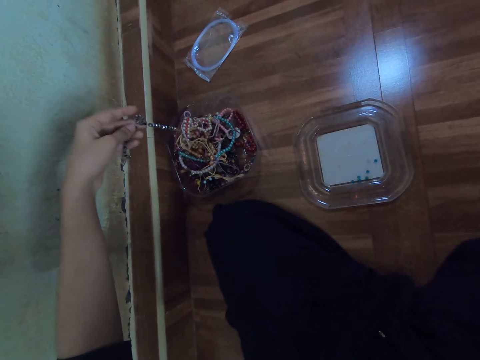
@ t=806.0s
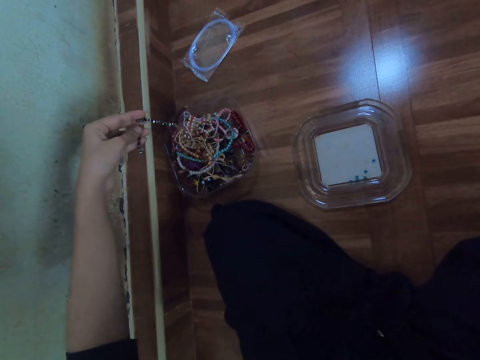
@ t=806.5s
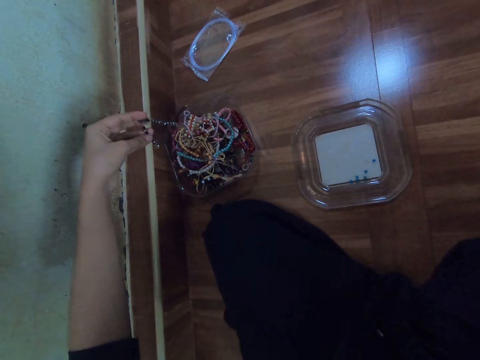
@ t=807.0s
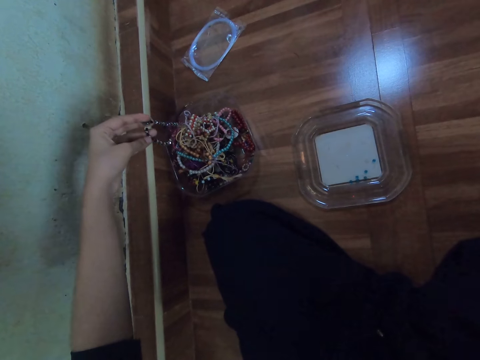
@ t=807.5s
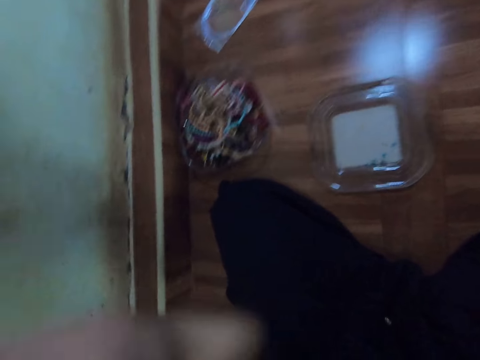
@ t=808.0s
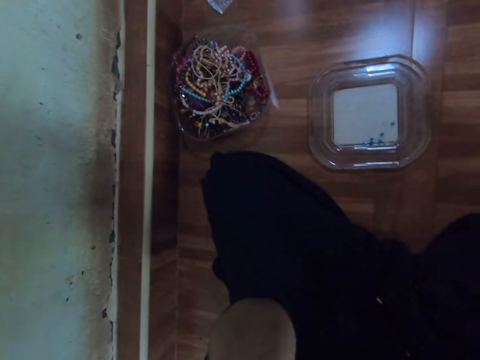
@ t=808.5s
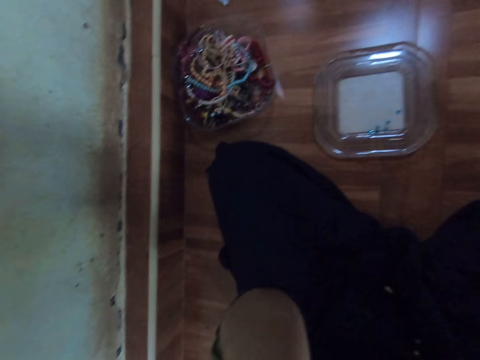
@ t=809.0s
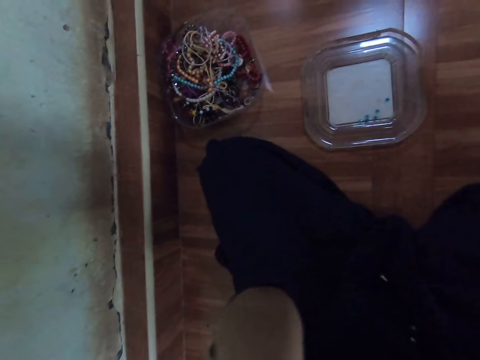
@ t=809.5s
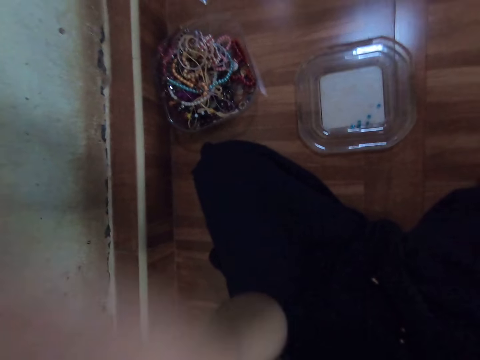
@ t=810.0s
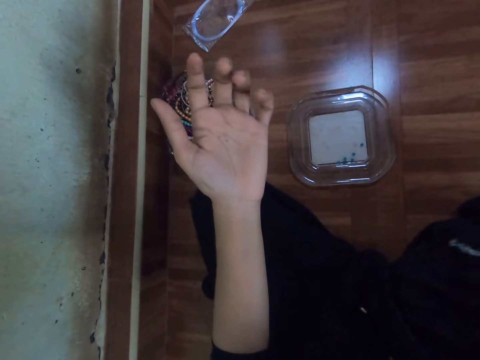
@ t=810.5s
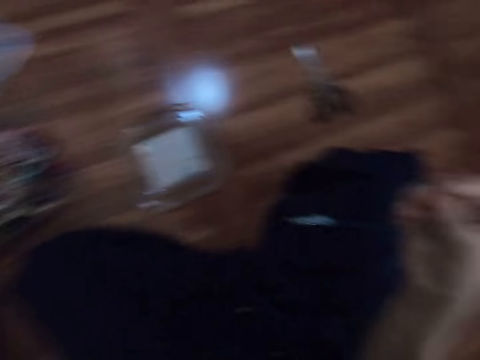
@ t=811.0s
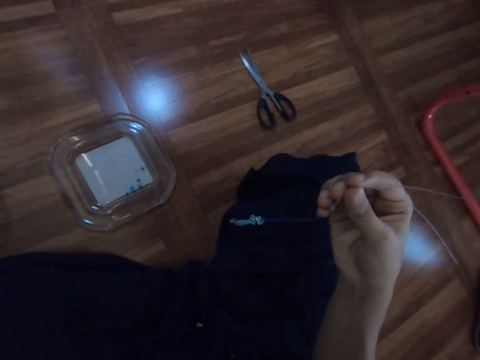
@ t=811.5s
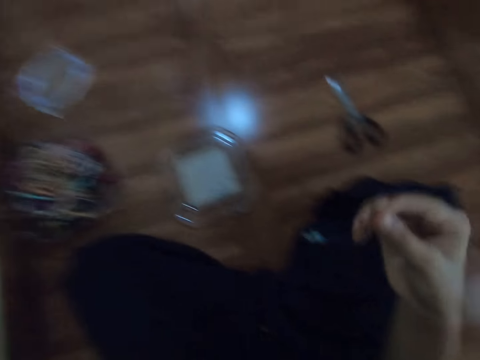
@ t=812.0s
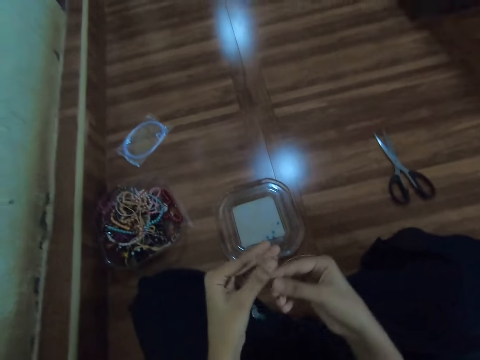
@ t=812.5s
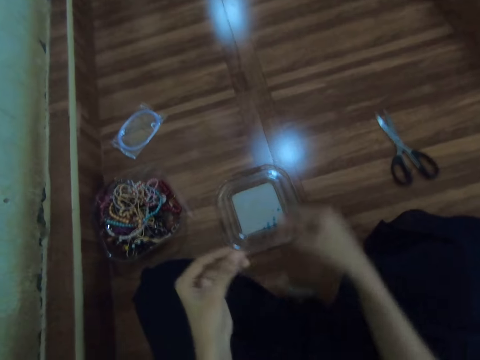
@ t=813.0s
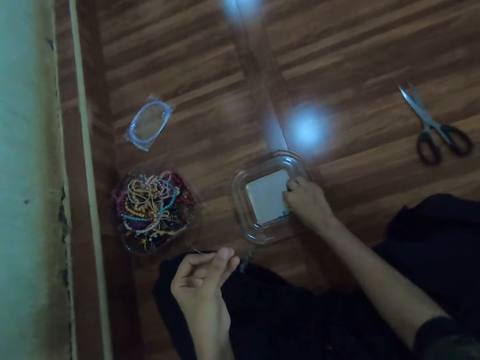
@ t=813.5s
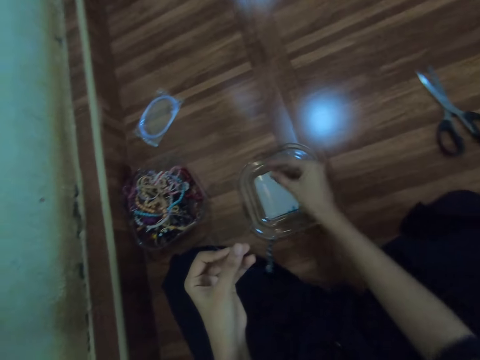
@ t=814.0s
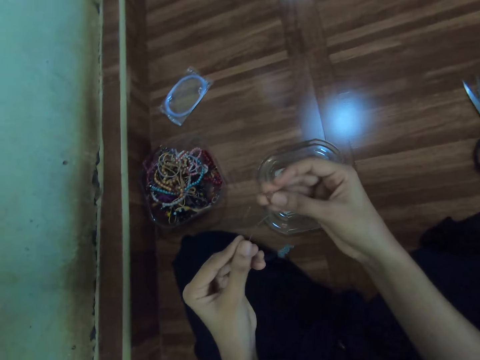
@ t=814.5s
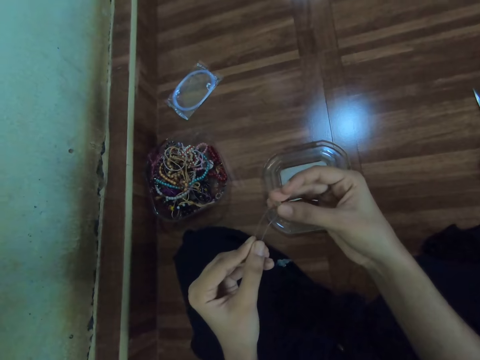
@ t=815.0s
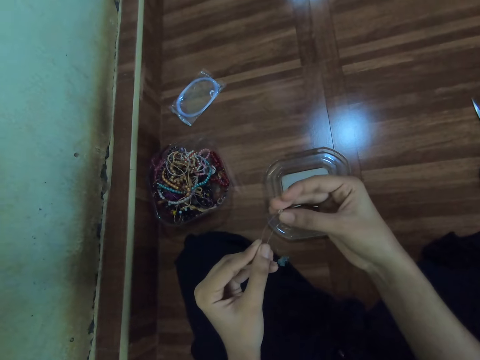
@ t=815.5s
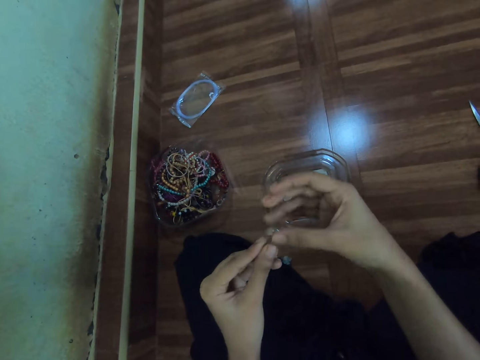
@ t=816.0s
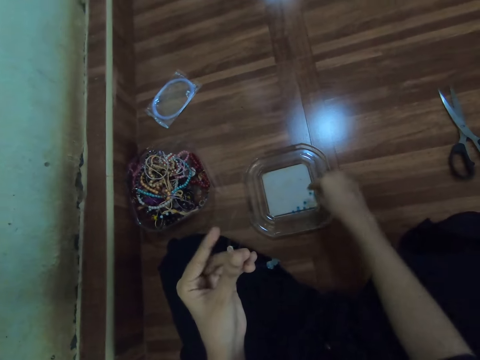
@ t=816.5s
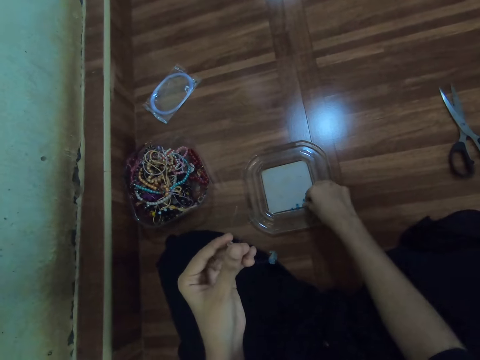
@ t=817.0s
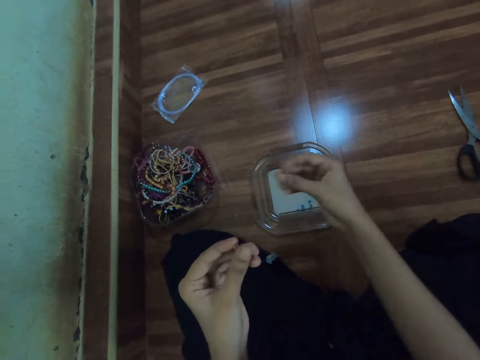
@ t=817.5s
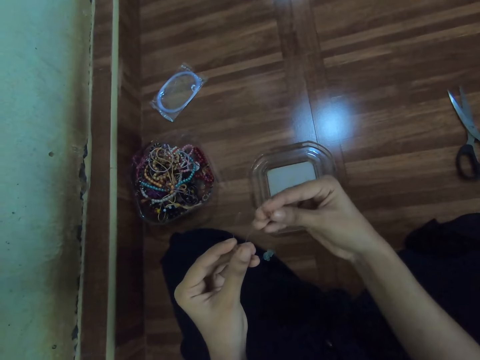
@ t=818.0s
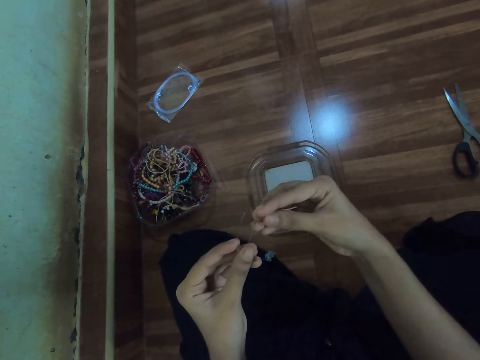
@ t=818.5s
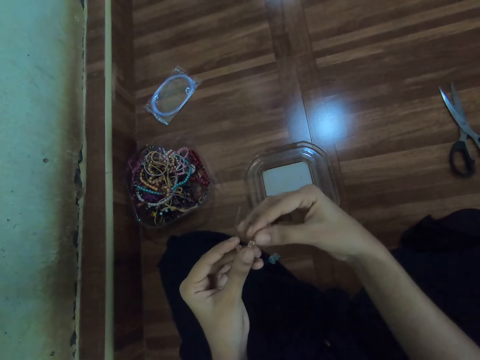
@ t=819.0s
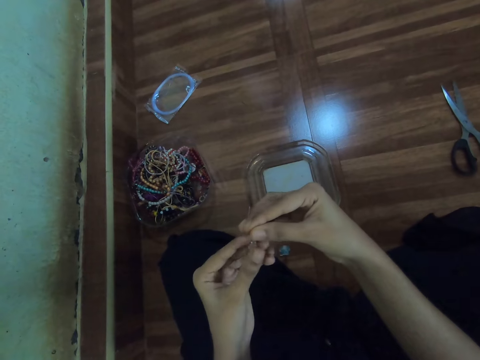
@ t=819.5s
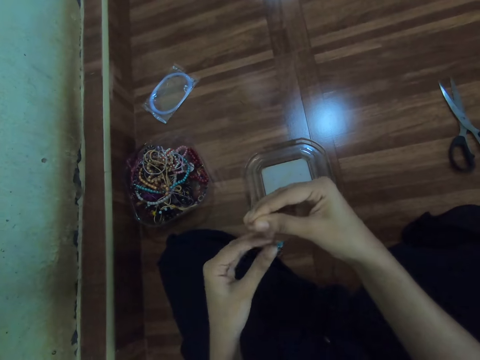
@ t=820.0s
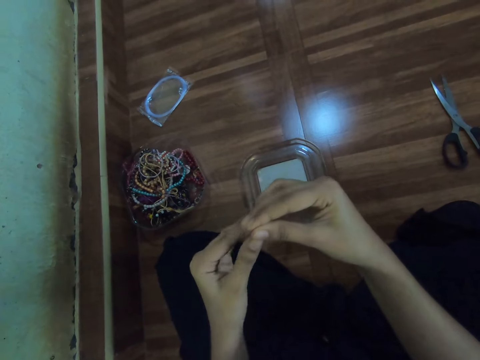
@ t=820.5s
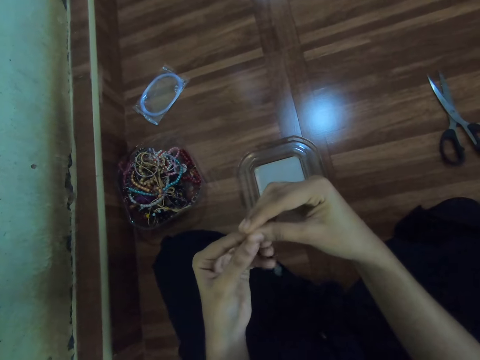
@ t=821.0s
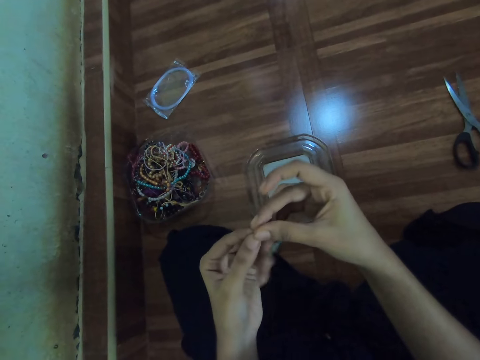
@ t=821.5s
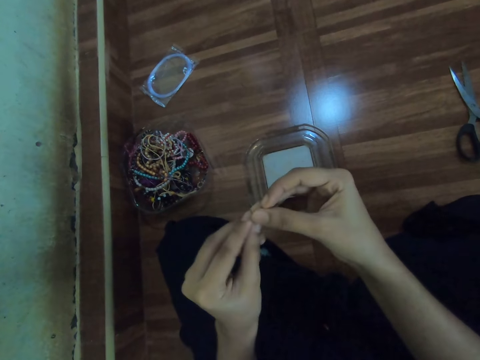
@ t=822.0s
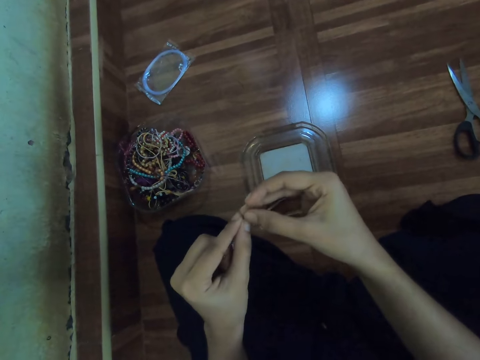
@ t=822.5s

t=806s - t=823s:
The camera wearer drops the bead or bracelet into the plastic container with her left hand. She holds the fishing lines with her left hand. She picks beads from the plastic container on the floor with her right hand. She inserts the bead on the fishing line with her right hand. She picks beads from the plastic container on the floor with her right hand. She inserts the bead on the fishing line with her right hand. She lets go of the fishing lines in her left hand. She holds the fishing lines with her left hand.

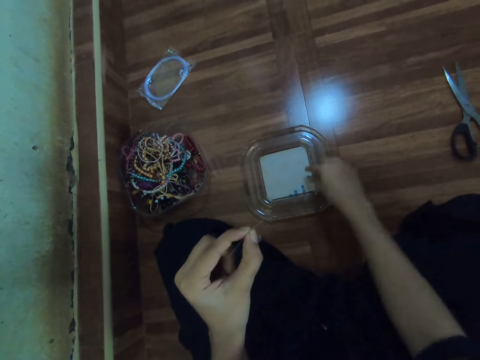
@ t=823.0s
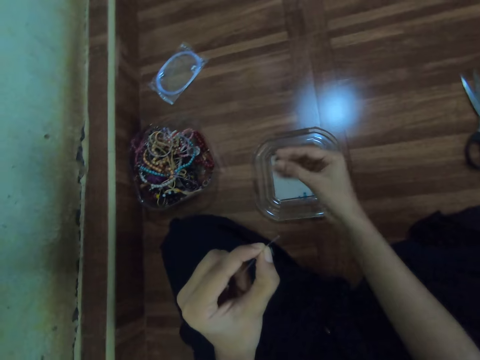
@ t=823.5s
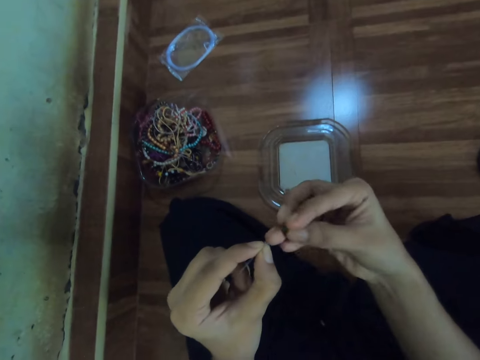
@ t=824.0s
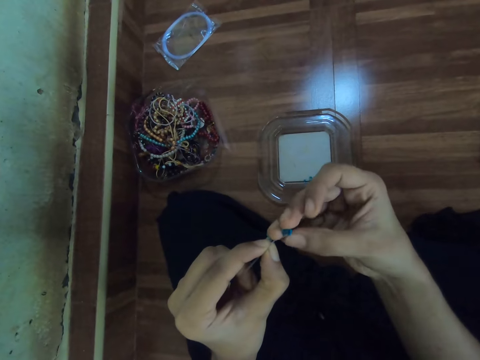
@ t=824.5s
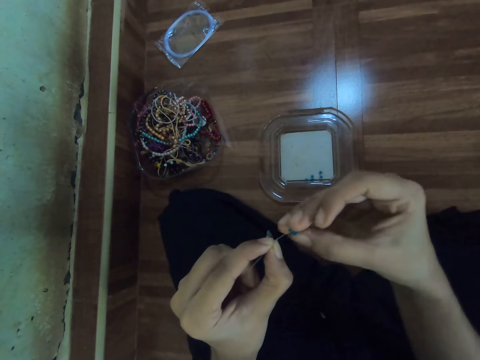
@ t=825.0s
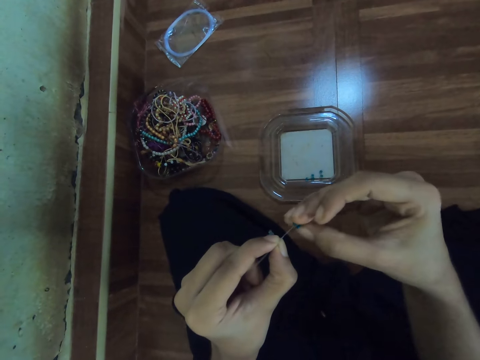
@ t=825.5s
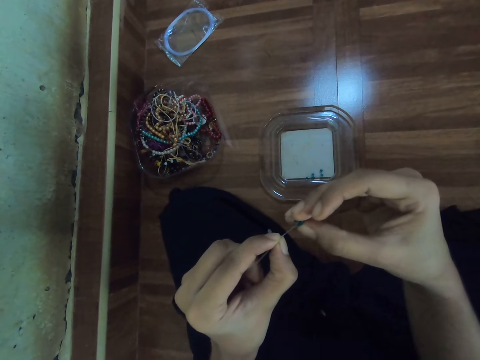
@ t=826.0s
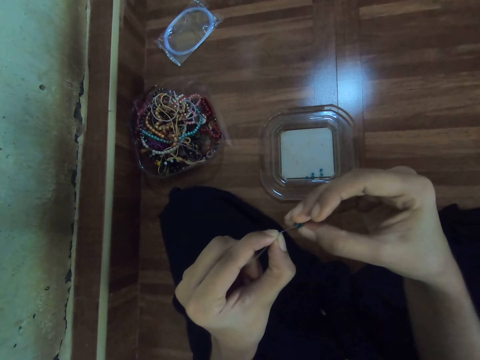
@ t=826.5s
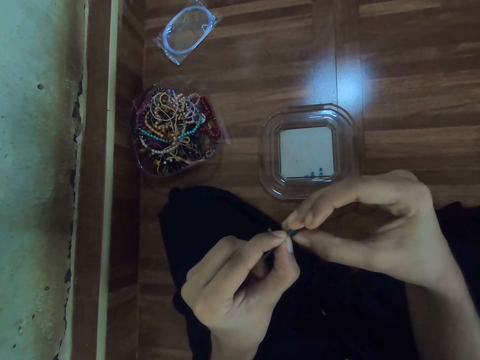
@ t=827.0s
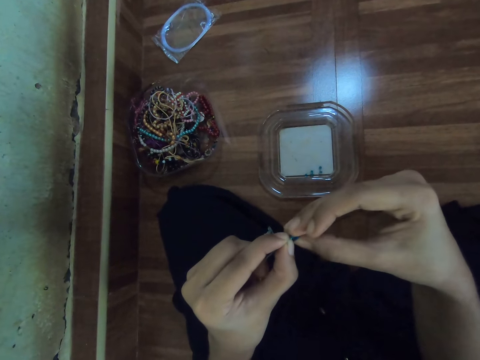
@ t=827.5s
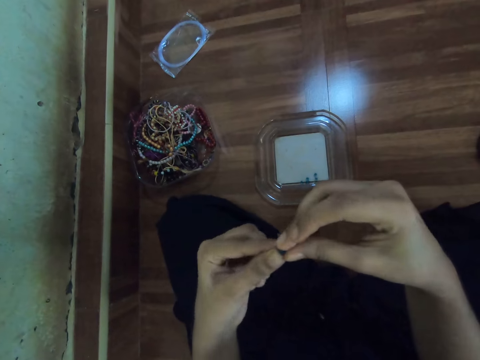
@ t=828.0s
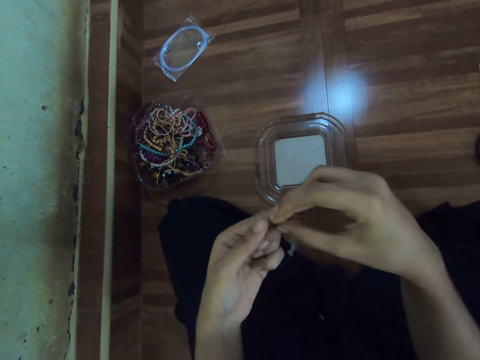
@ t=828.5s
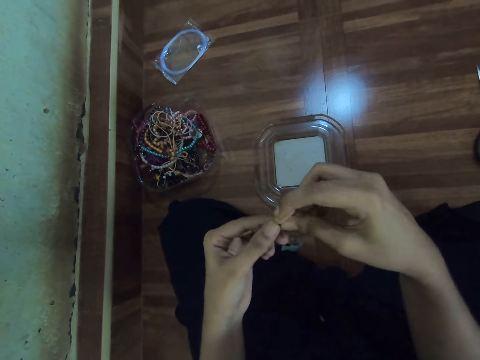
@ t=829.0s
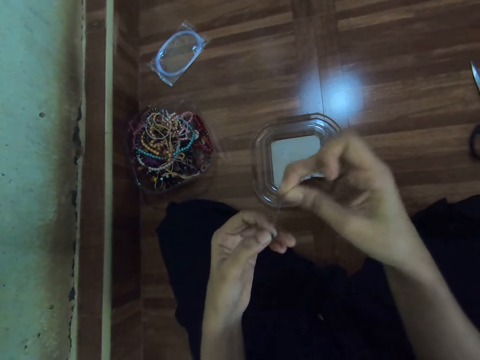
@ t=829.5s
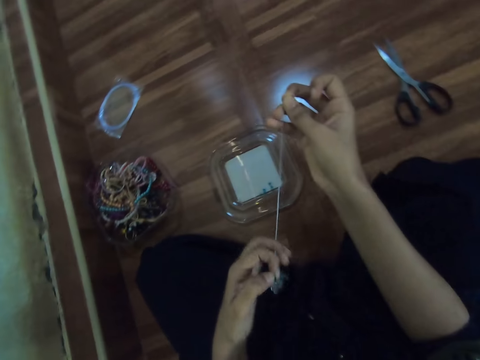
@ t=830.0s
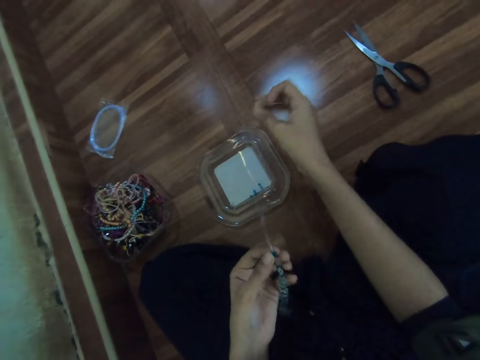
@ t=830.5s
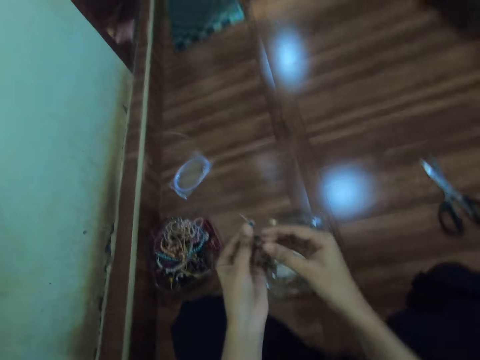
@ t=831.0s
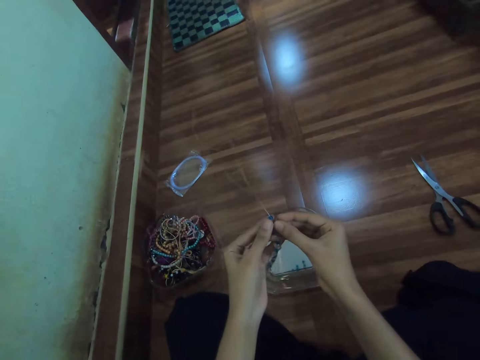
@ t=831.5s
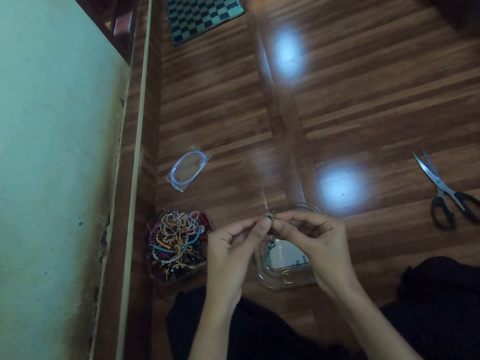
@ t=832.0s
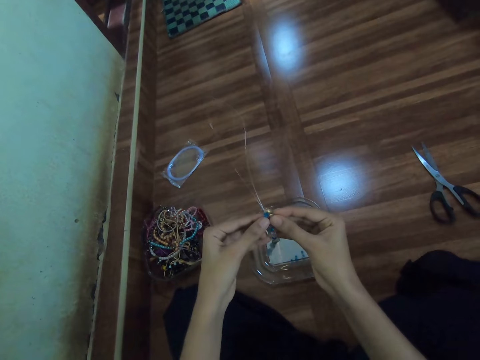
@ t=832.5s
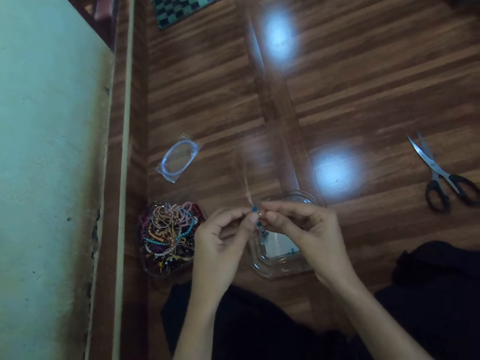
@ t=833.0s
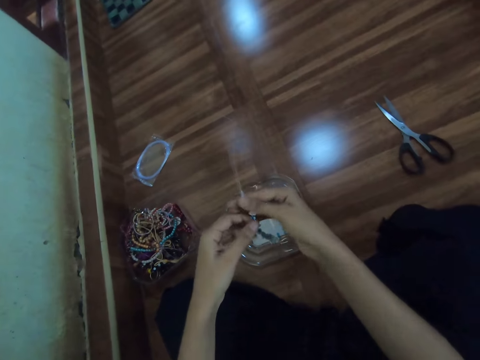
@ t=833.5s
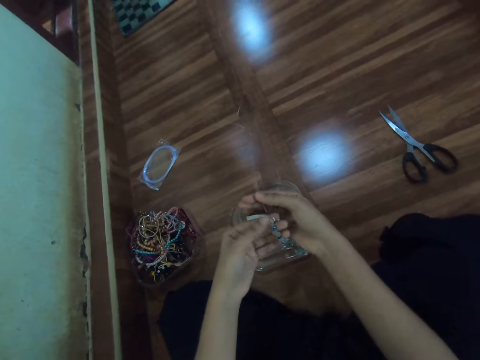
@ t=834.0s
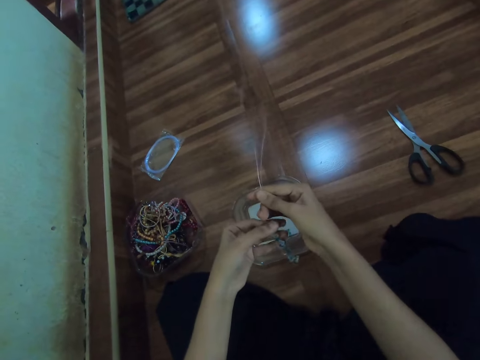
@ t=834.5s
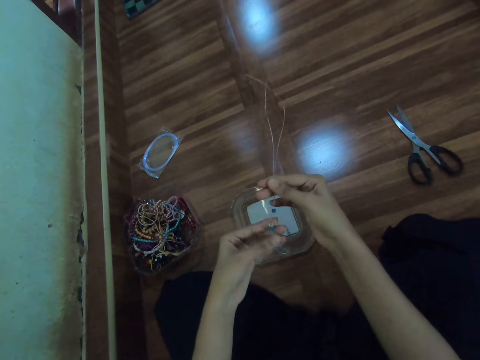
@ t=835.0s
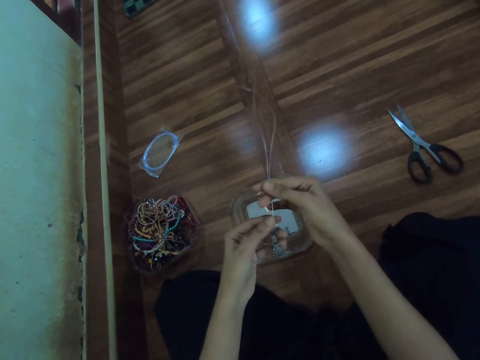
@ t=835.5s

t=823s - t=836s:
The camera wearer picks beads from the plastic container on the floor with her right hand. She inserts the bead on the fishing line or beading wire with her right hand. She inserts the fishing line into the bead with her left hand. She pulls the fishing line with her right hand. She arranges the beads in the beading wire.
